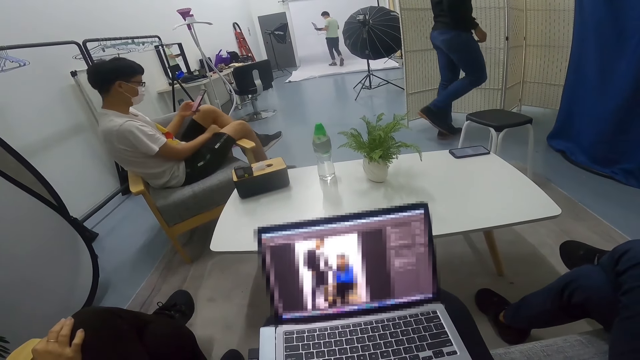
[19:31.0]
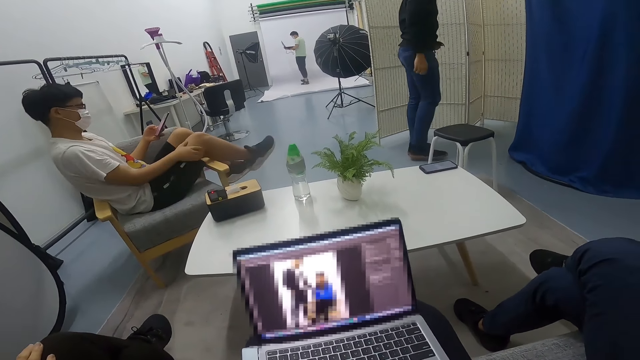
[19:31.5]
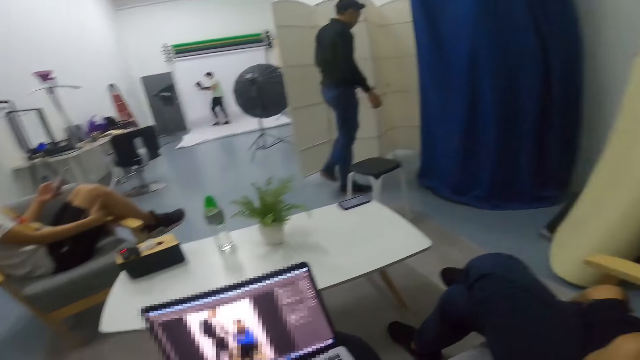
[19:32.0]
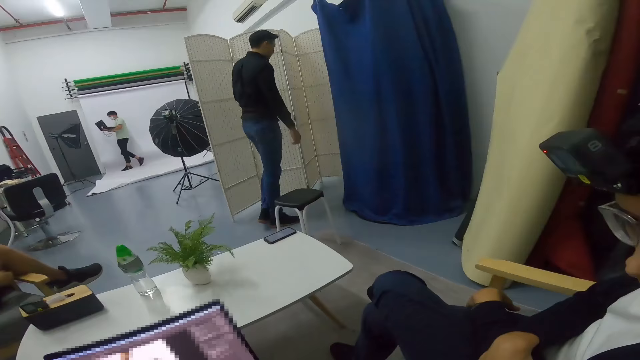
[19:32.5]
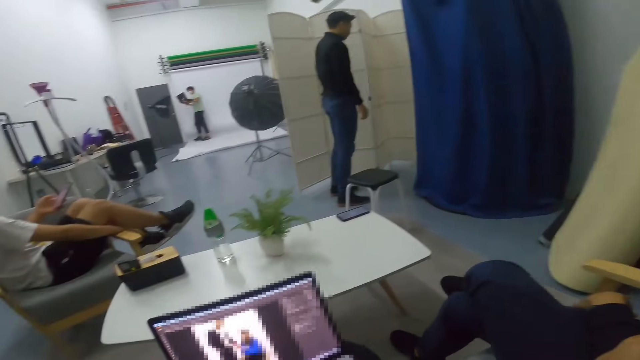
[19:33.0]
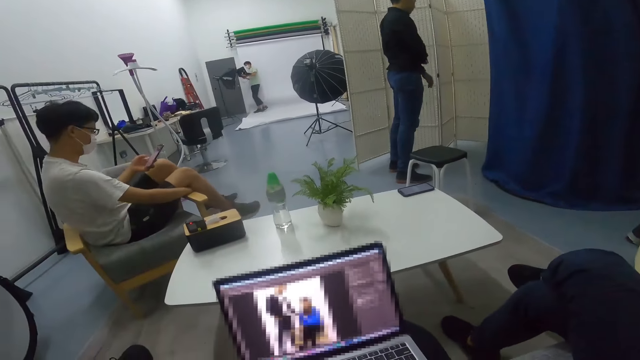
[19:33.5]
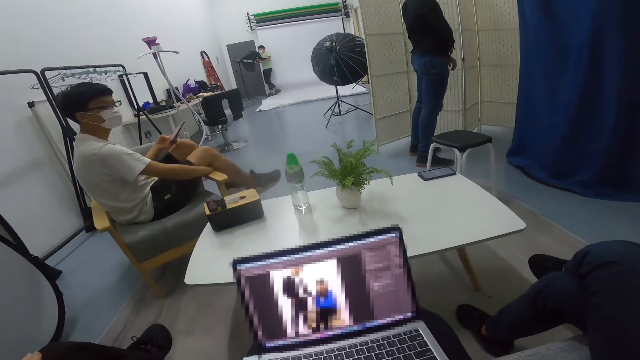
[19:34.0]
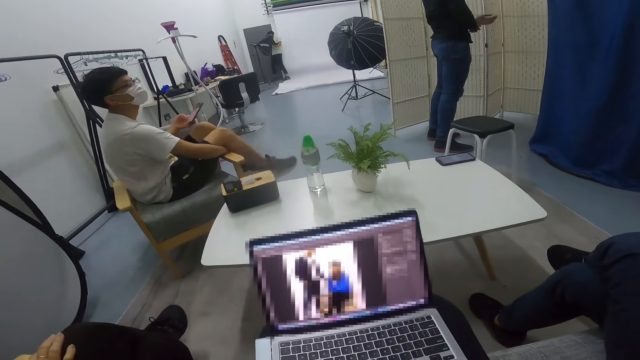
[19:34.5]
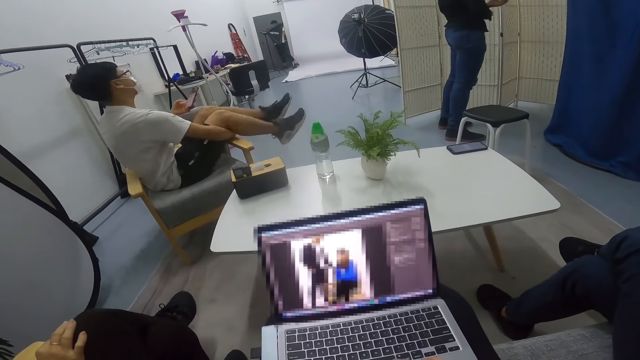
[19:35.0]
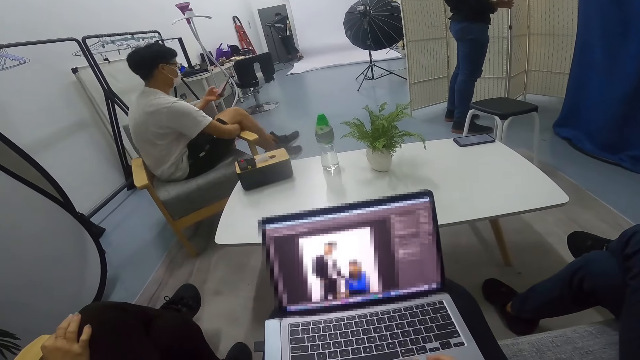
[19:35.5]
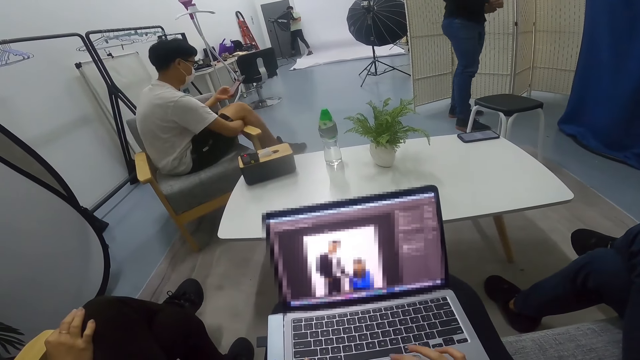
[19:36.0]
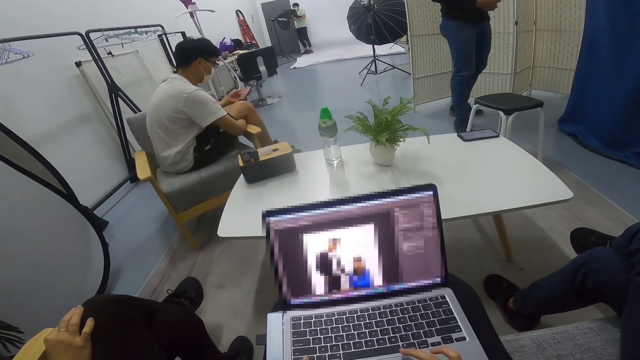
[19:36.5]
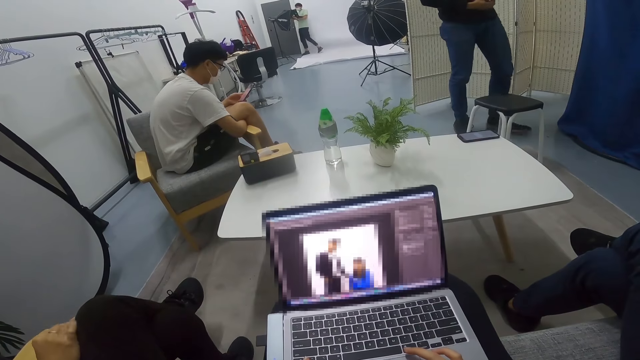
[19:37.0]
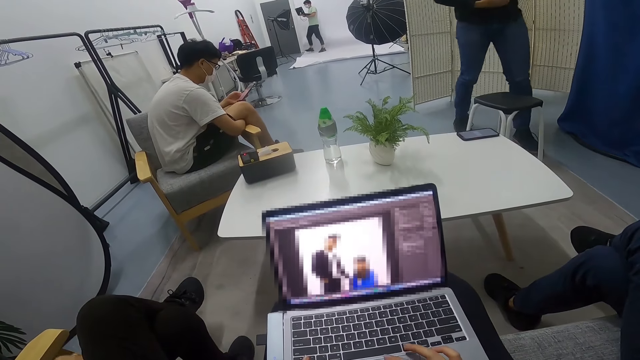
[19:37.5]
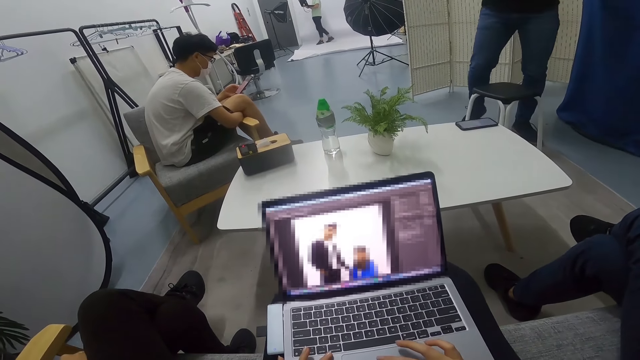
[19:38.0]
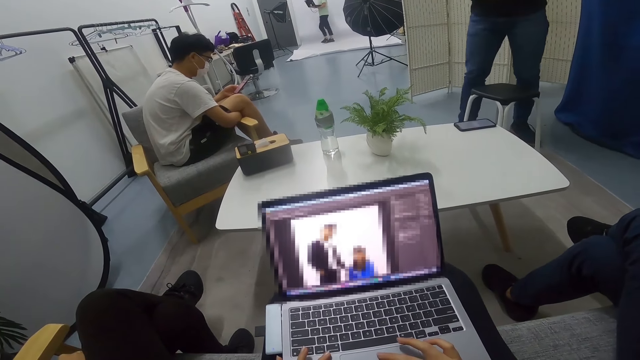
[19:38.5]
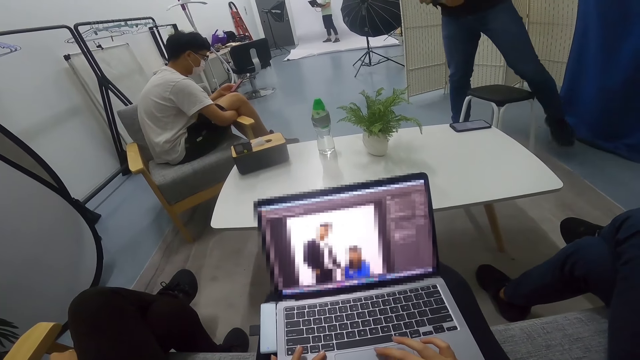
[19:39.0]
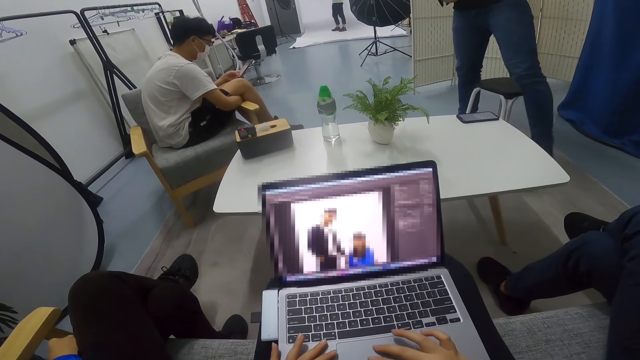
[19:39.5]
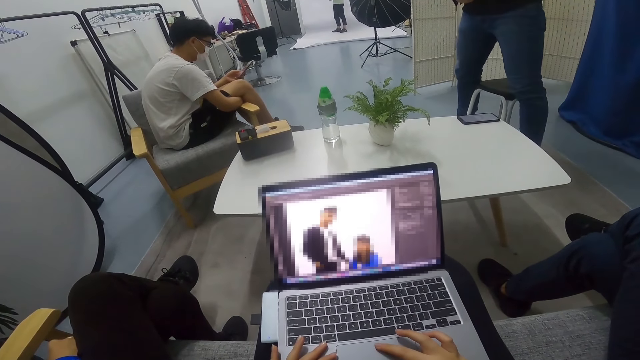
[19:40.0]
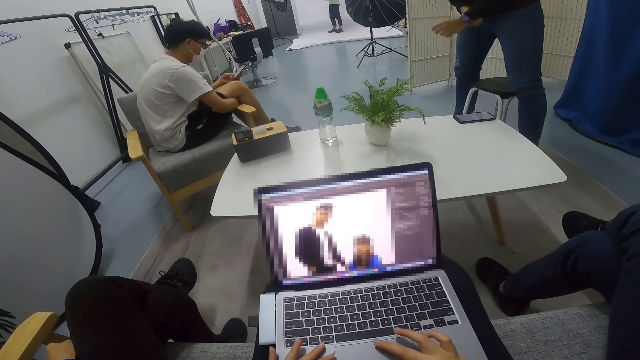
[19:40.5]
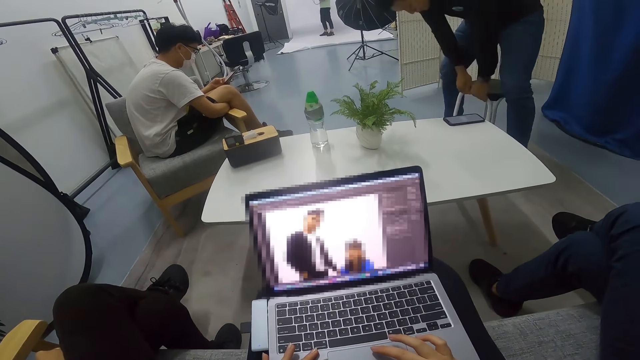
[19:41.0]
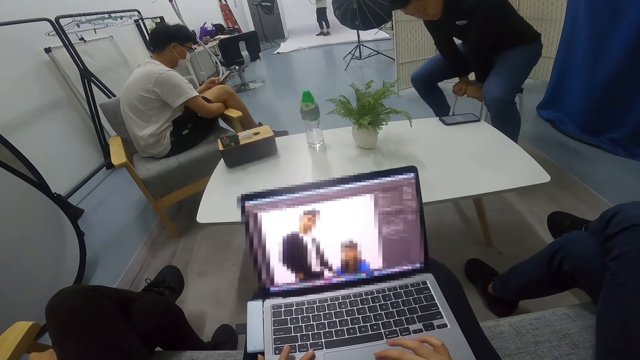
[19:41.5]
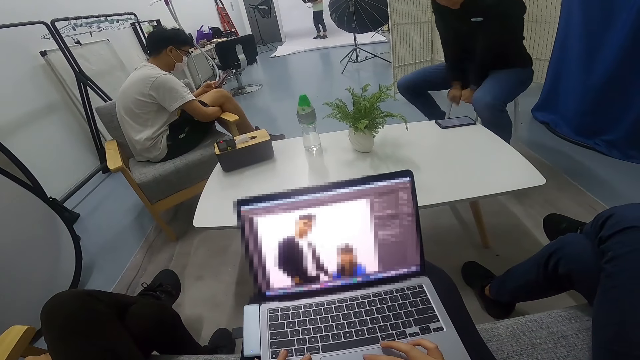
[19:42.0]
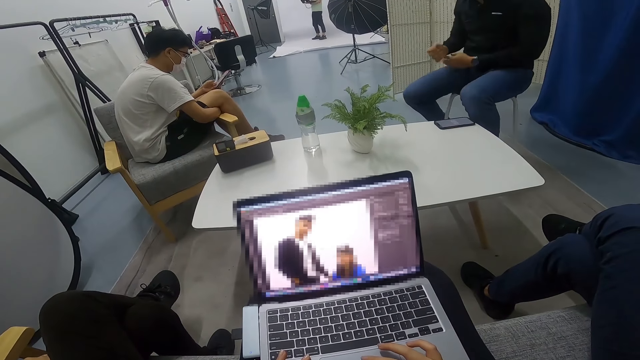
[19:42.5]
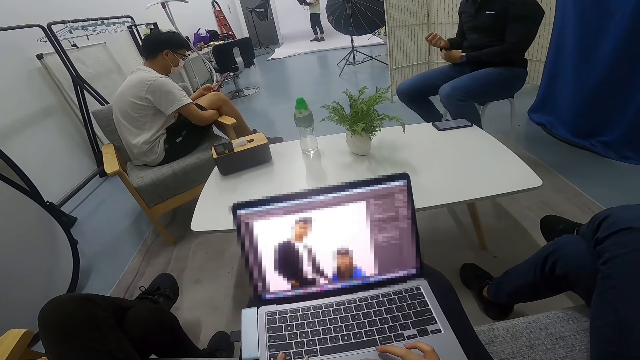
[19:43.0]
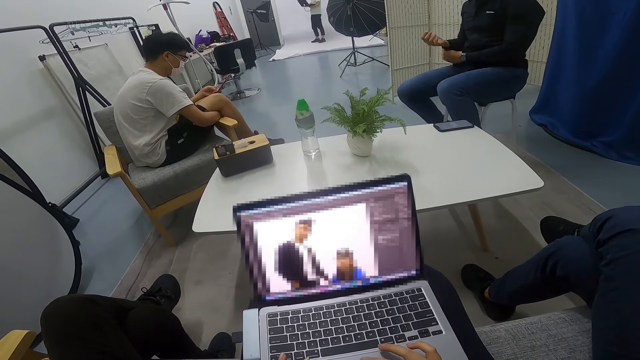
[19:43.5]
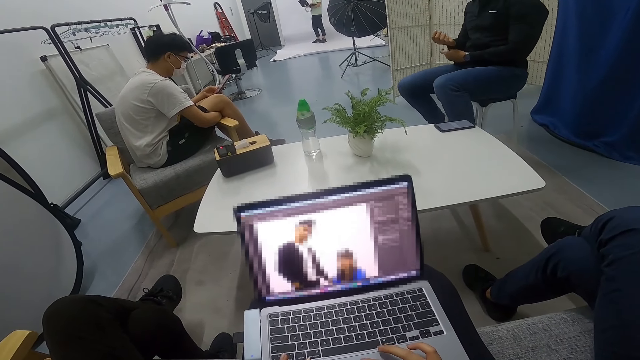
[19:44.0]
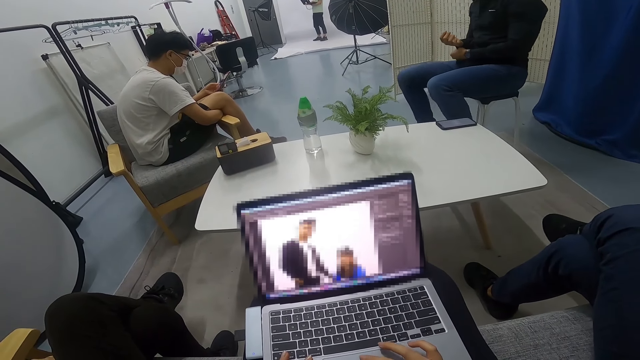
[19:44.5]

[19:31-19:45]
A man moves his legs. He puts a hand on a chair. Another man uses his phone. A third man walks back from the mirror to a stool. He sits down on the stool and buttons his shirt.

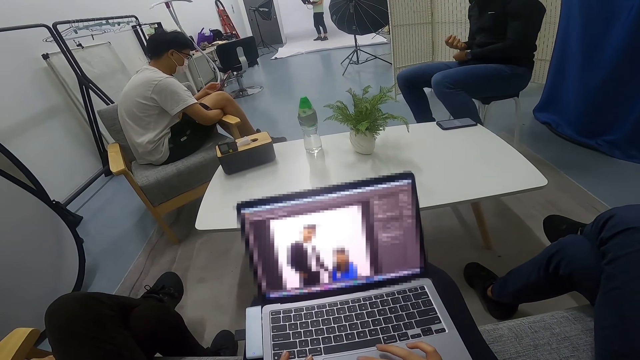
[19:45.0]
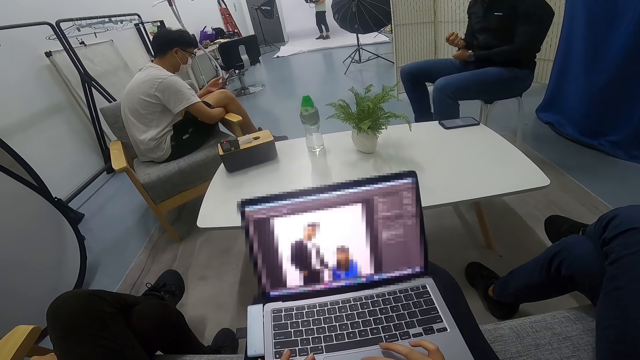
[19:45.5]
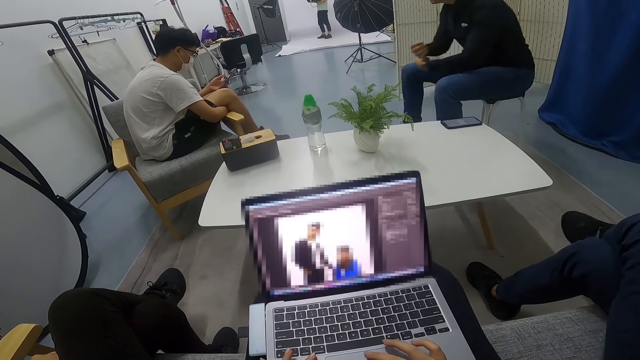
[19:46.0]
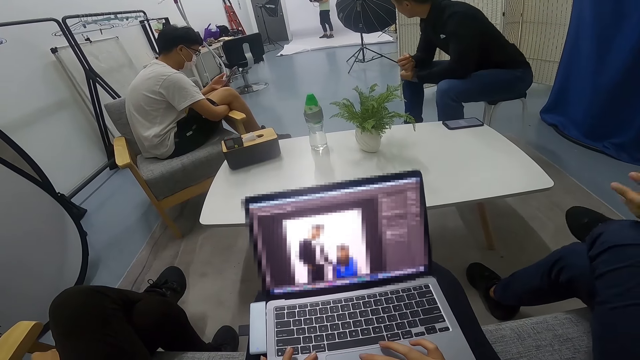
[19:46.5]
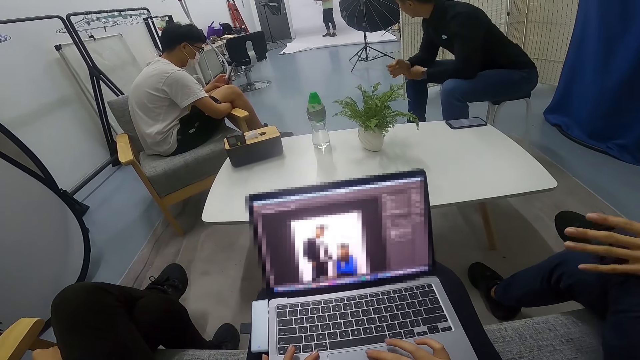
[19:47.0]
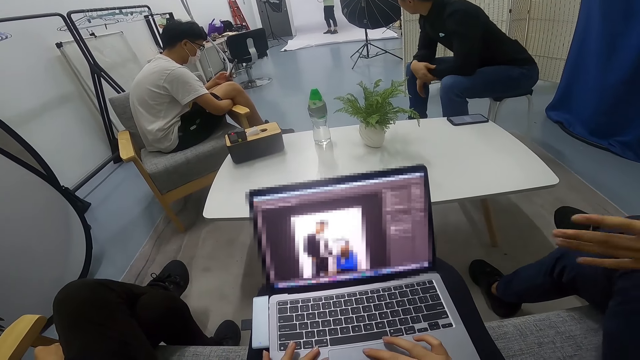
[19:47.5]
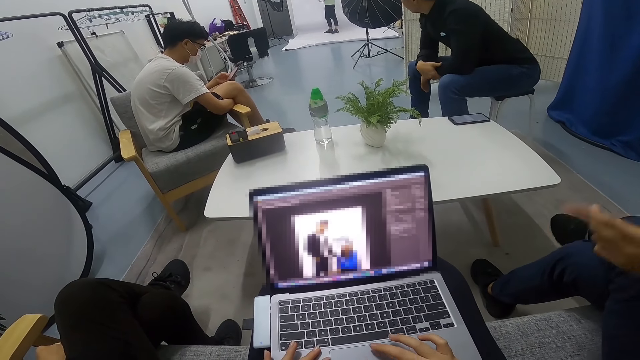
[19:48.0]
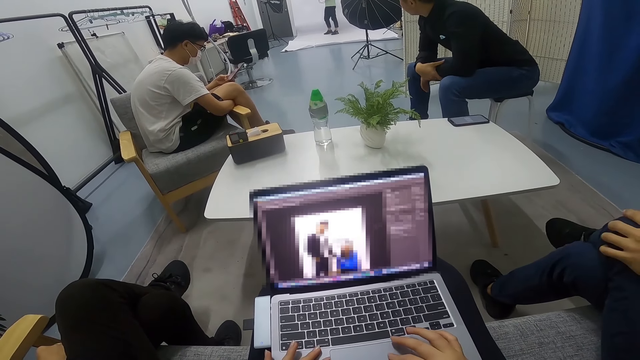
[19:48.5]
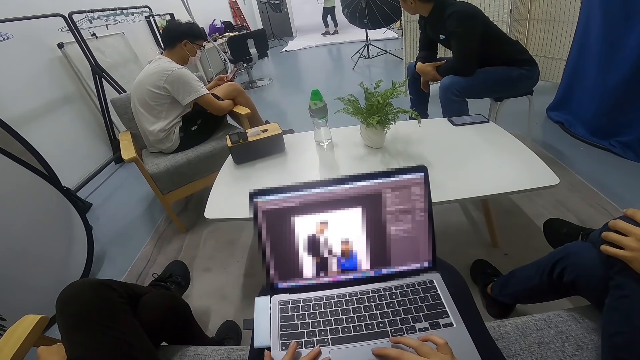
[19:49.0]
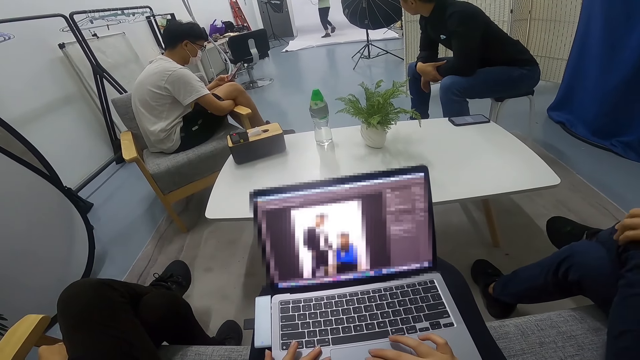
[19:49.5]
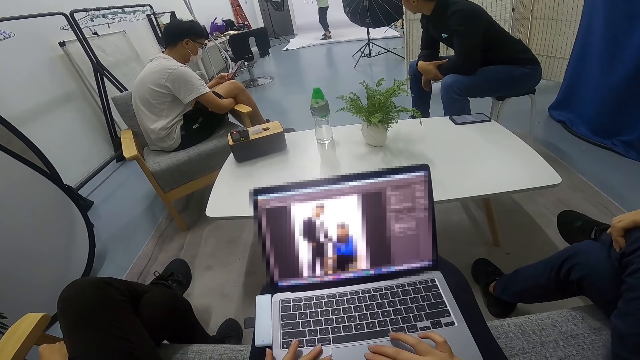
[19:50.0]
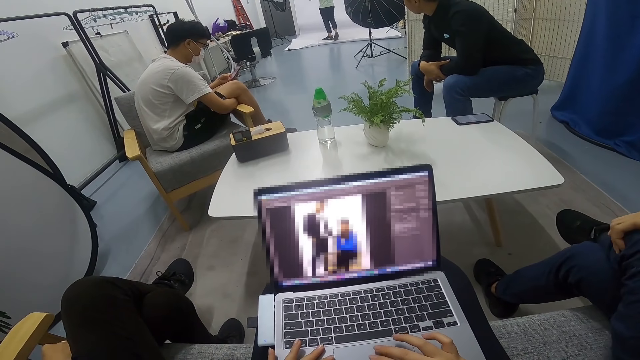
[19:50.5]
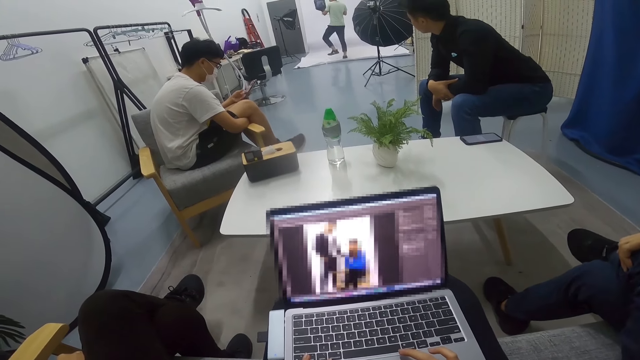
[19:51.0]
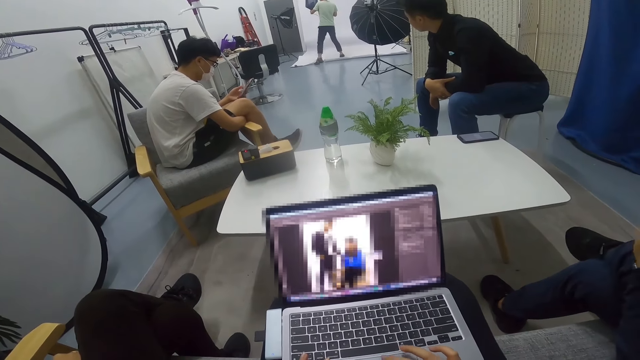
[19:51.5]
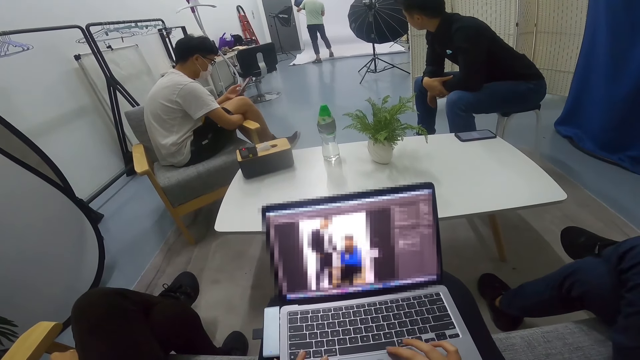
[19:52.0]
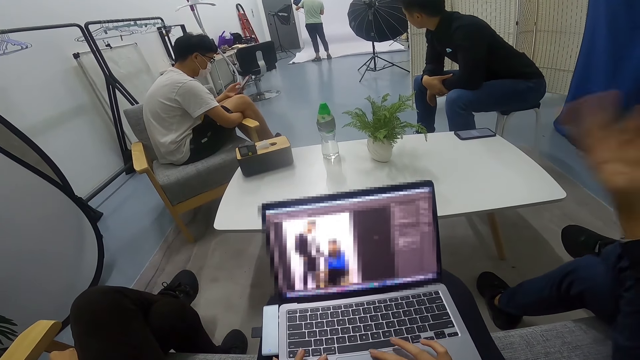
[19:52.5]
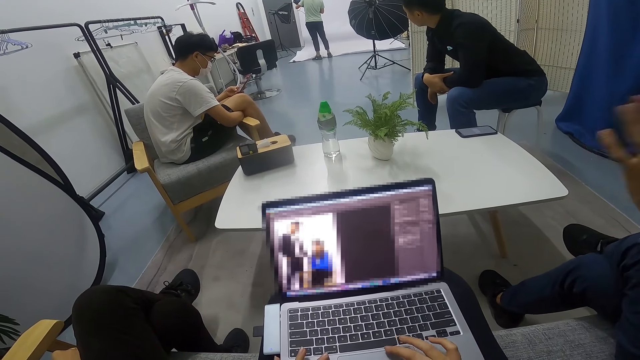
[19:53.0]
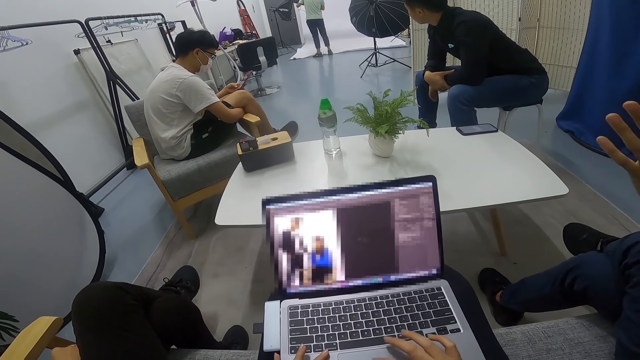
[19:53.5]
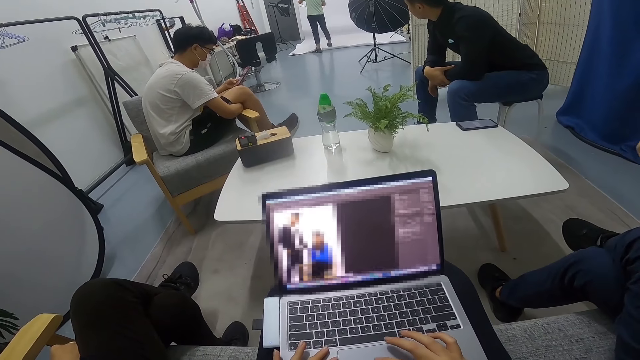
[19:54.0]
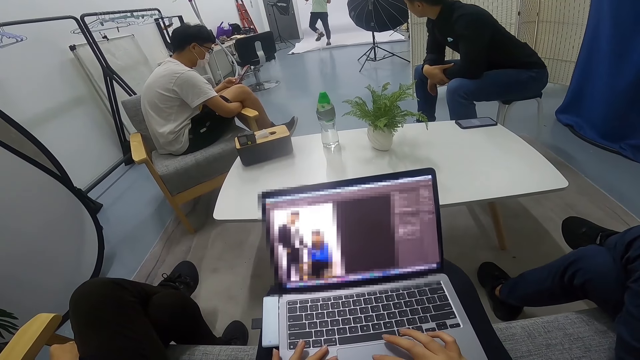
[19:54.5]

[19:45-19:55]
A man operates a phone with a hand. Another man stares round the room. A lady stares round the room. A third man moves a hand. A fourth man carries a laptop at the far end of the room. The camera wearer uses a laptop.
